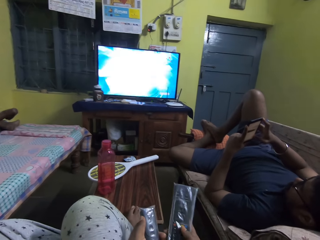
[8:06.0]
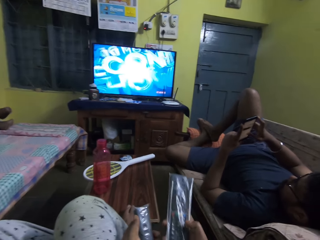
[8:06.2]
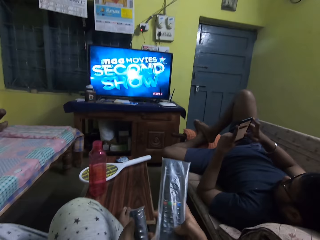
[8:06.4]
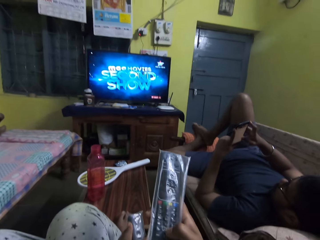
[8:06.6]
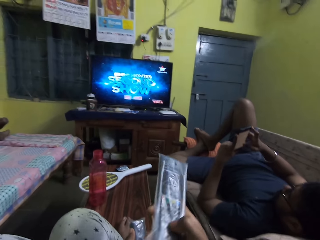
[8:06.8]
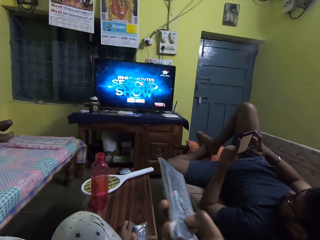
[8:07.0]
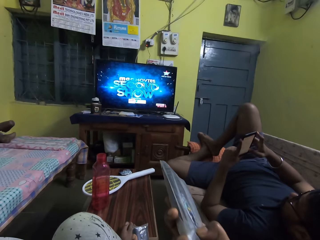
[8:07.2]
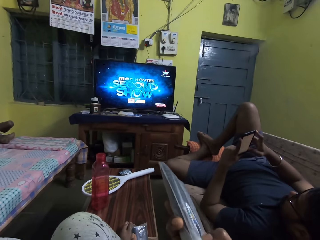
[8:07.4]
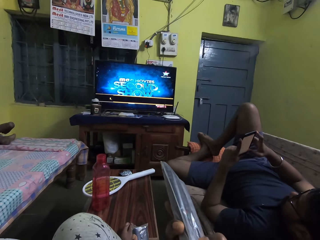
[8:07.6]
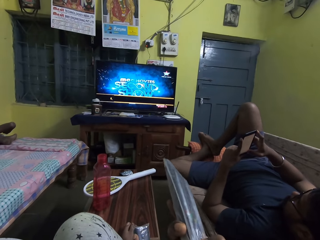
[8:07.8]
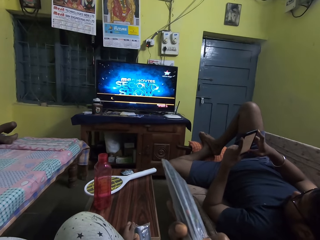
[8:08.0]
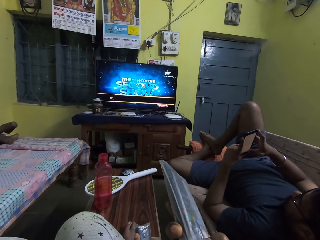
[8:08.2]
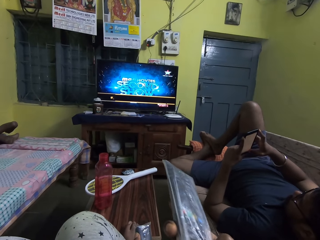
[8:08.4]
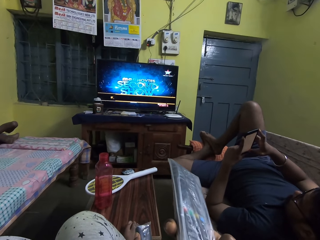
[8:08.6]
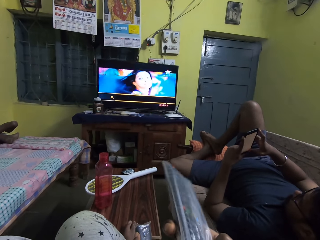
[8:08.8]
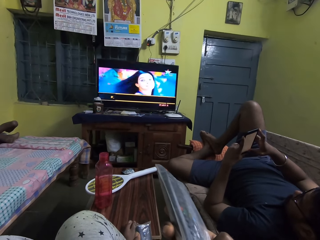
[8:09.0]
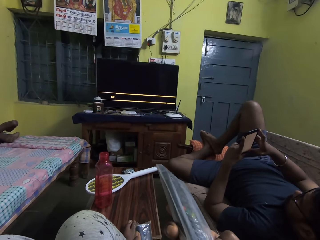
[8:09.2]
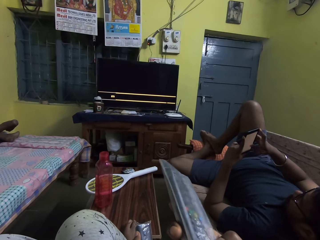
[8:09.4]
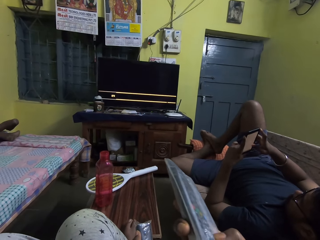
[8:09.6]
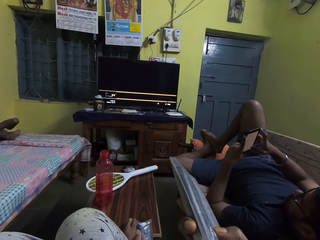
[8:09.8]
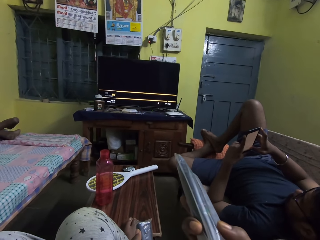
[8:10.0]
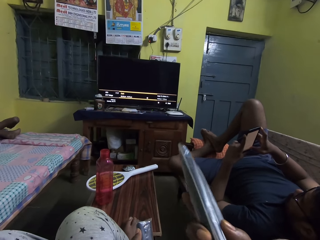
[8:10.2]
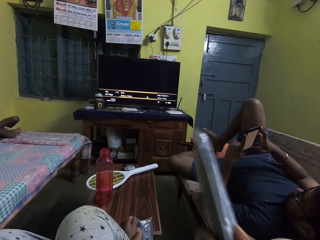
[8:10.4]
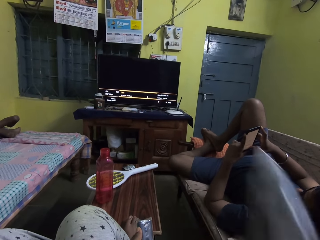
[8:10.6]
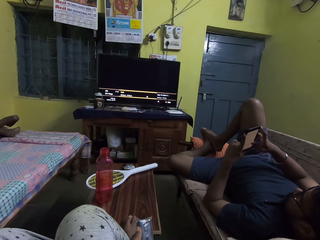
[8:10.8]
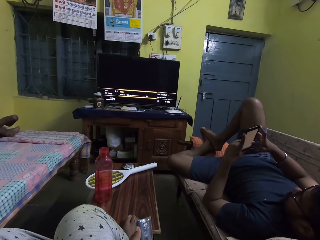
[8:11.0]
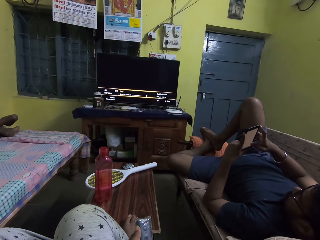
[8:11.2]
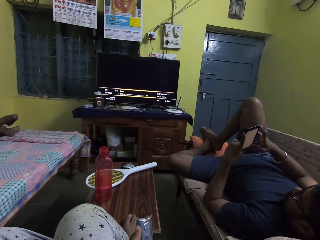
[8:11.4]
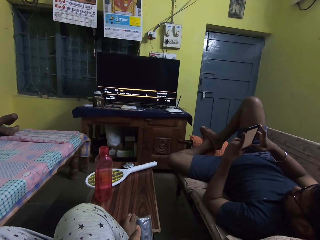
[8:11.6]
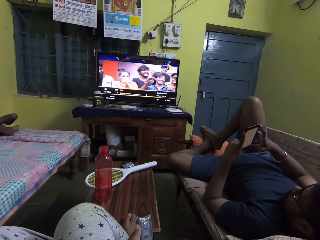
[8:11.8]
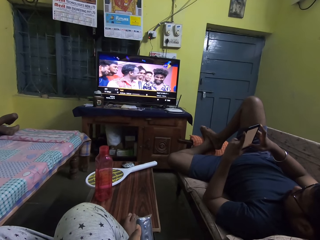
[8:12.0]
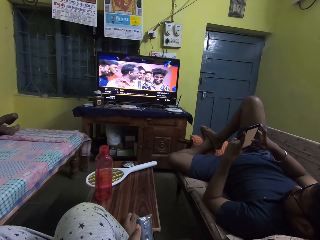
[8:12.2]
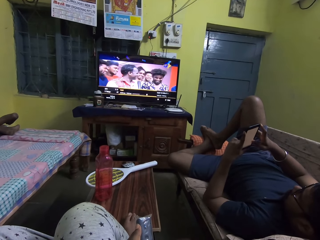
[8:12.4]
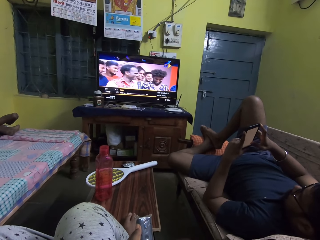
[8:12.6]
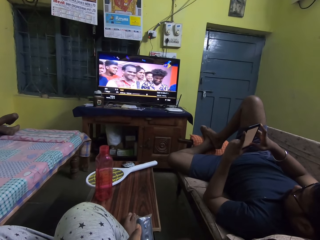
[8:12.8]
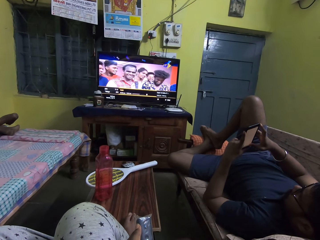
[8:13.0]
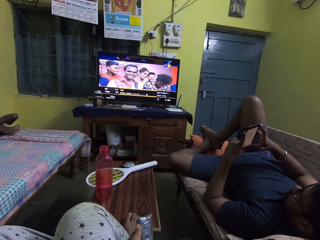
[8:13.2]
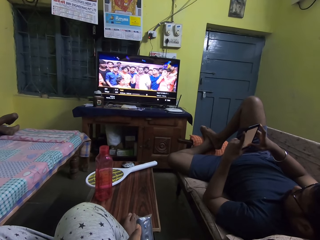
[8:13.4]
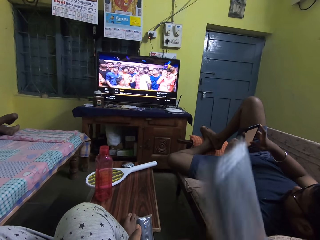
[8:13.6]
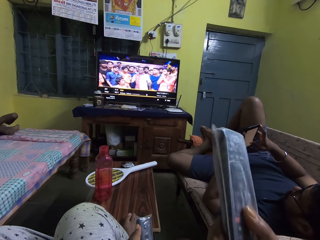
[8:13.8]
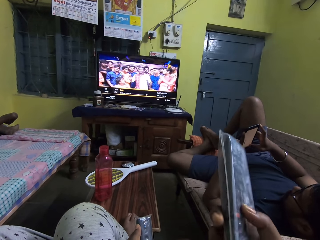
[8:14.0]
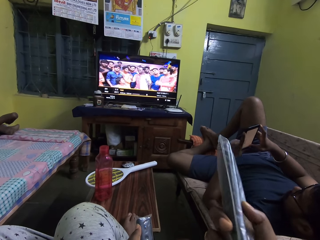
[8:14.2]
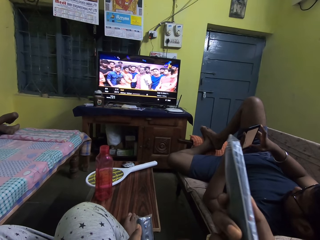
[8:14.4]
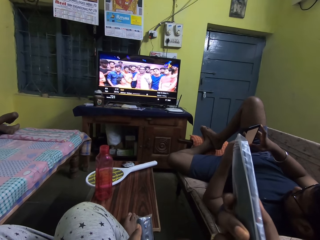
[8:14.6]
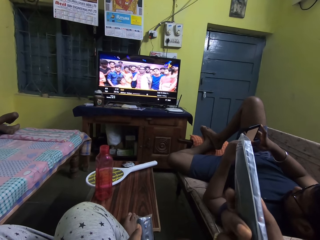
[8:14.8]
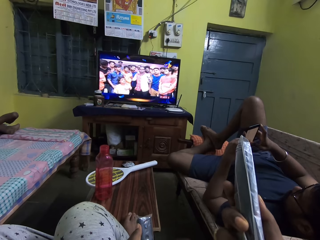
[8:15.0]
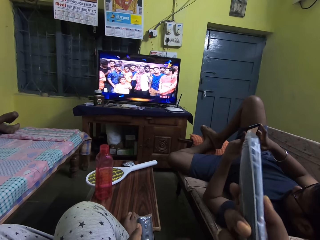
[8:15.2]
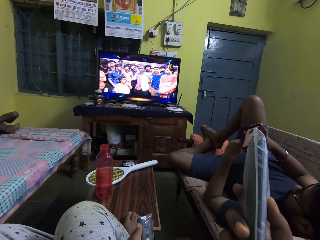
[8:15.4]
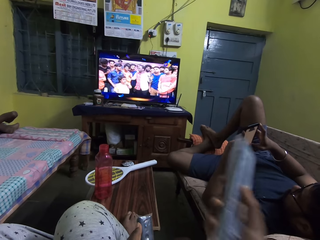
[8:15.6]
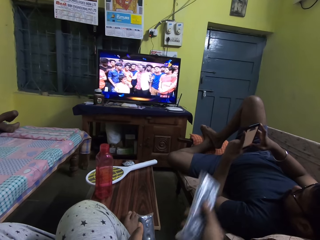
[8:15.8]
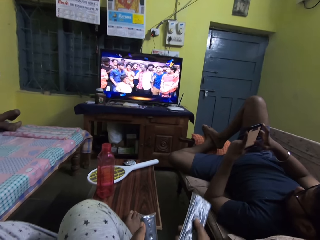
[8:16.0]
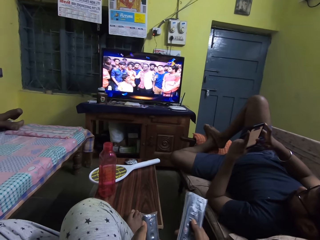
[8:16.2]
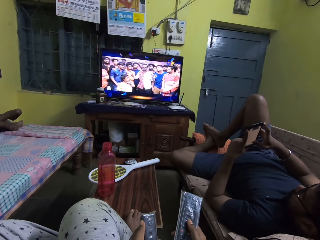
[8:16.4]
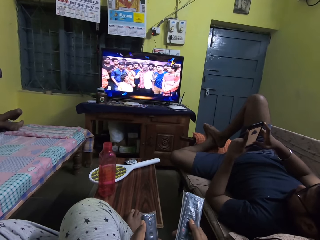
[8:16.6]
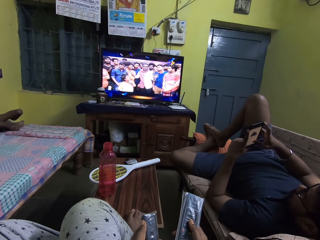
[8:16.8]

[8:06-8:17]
The camera wearer operates the television with the remote in her right hand. She watches the television.

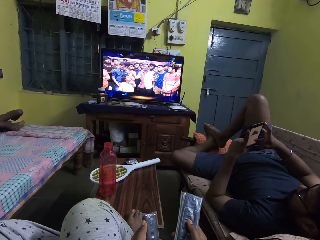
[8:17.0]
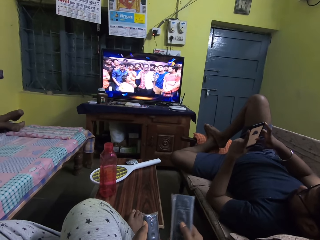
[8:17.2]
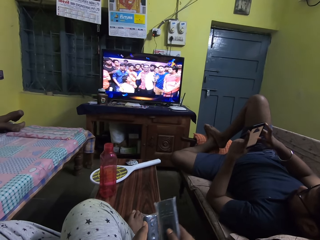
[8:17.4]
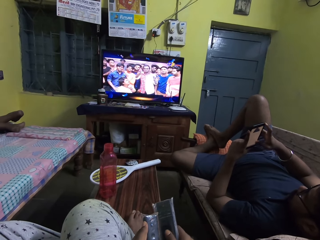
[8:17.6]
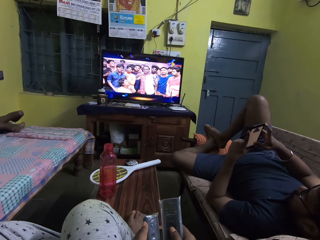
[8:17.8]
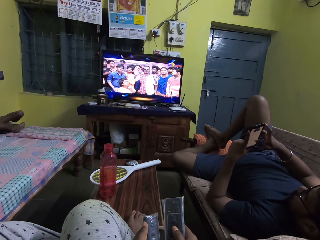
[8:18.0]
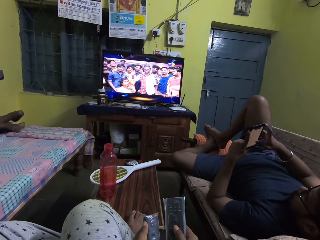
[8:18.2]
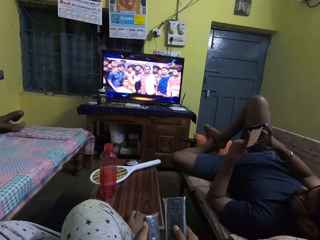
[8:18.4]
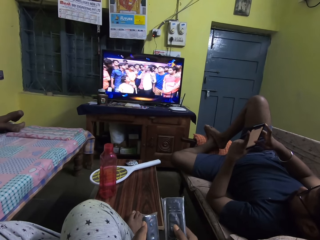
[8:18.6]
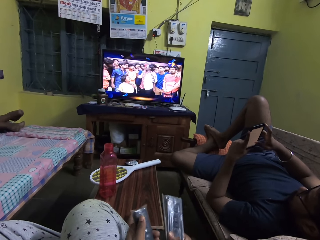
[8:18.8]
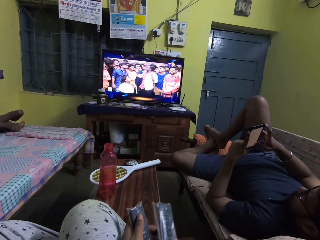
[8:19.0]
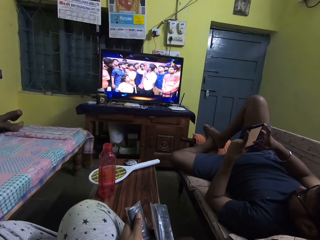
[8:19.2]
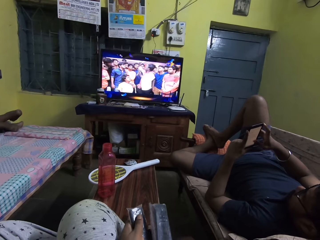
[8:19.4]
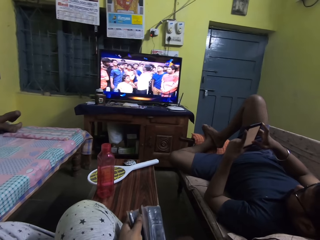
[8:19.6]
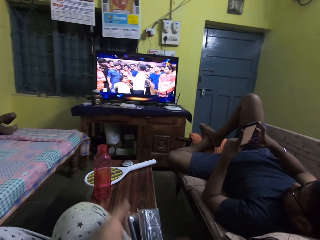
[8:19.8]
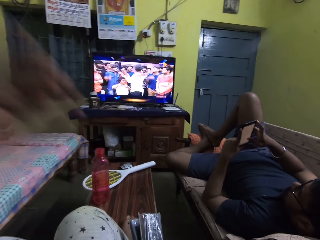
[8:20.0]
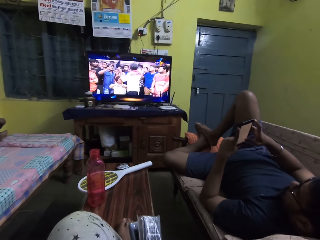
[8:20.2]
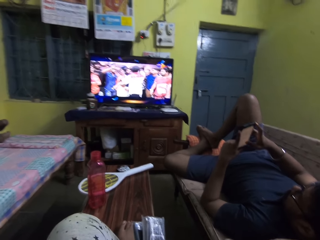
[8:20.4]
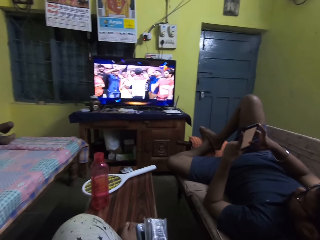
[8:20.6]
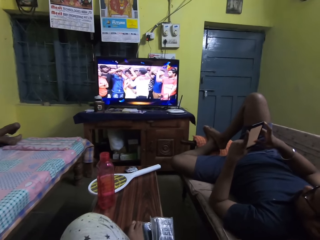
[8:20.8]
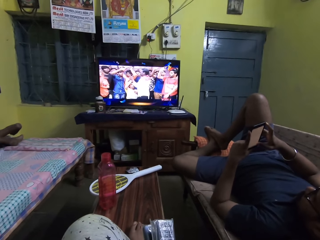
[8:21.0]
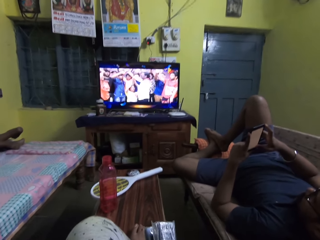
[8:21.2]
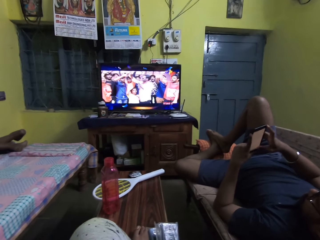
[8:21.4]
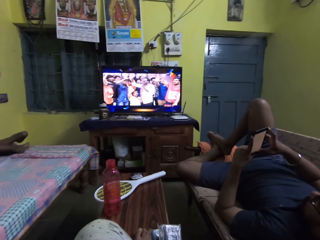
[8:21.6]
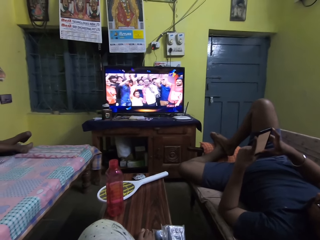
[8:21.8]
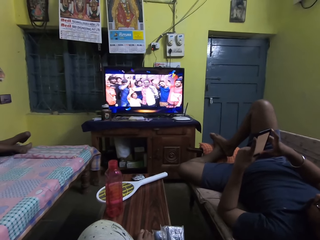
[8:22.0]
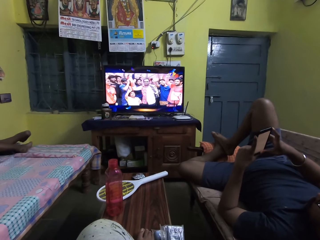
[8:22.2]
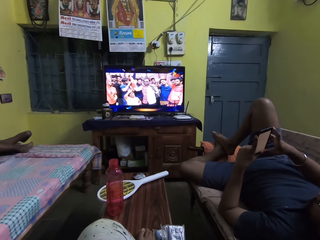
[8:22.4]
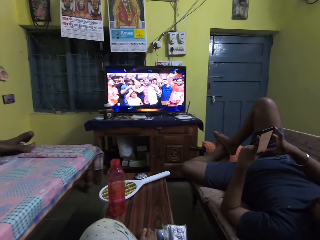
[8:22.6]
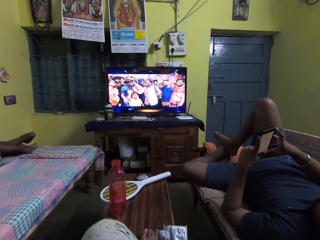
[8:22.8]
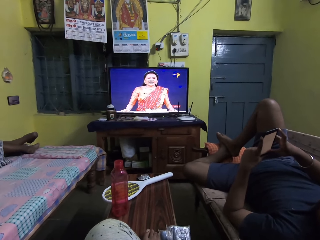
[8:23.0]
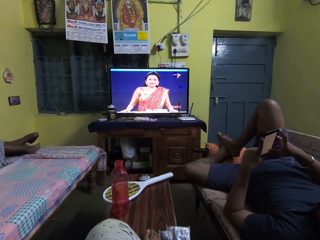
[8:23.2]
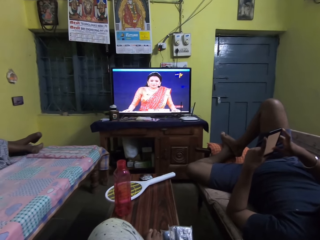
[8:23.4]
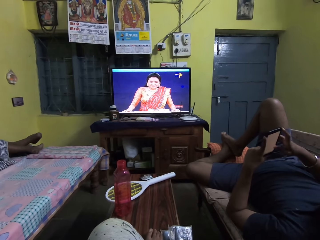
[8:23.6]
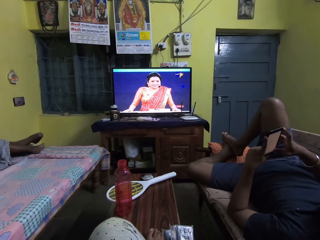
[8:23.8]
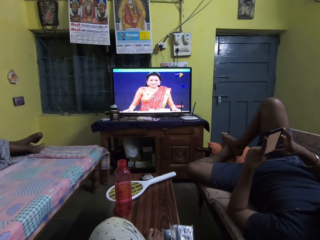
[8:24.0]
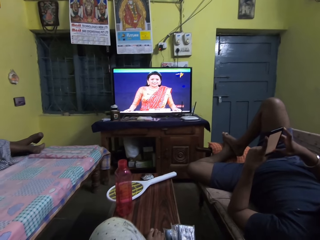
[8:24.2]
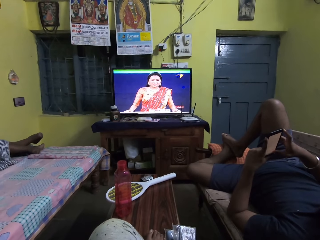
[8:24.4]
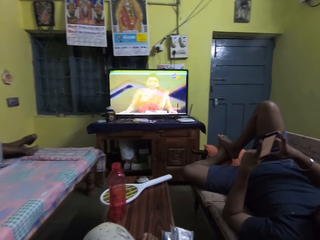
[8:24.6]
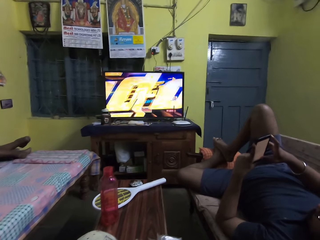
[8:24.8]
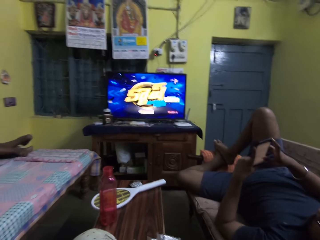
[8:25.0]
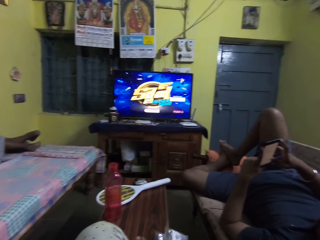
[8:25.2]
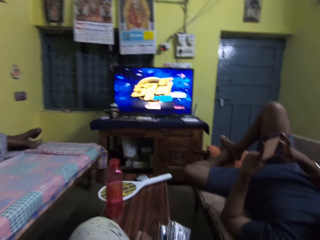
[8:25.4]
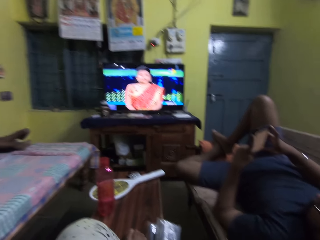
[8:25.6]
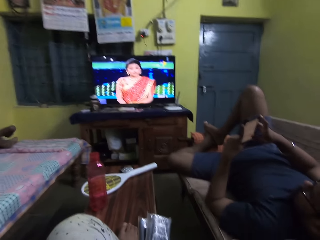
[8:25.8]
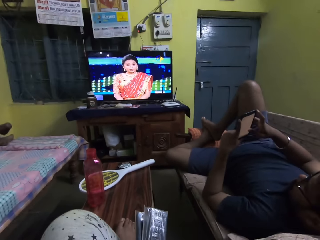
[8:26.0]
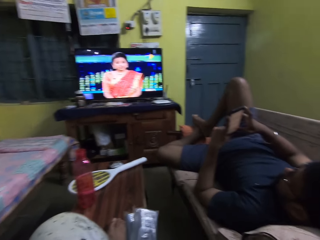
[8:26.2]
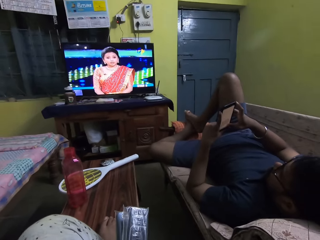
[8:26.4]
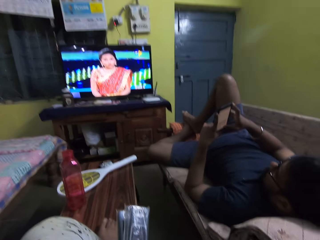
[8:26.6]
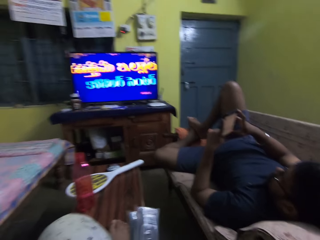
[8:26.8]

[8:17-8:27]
The camera wearer passes the remote to her right hand. She raises her hand. She watches the television.
